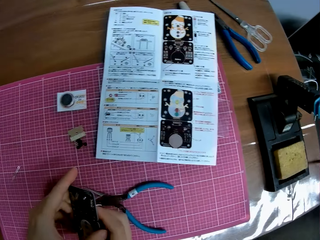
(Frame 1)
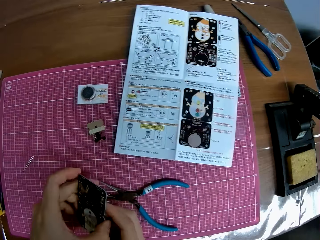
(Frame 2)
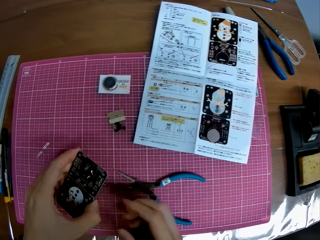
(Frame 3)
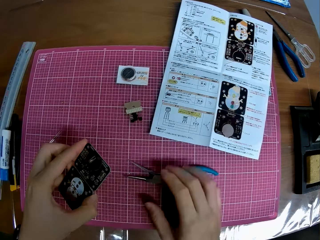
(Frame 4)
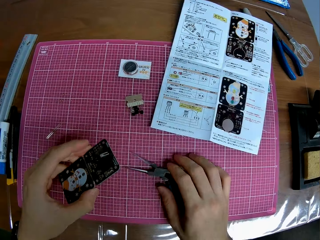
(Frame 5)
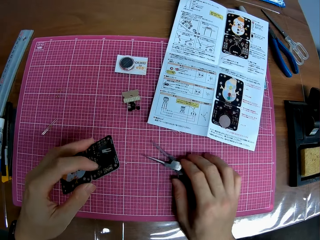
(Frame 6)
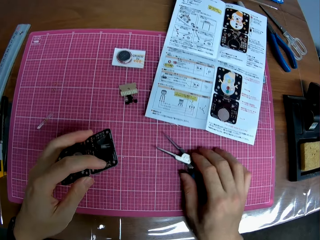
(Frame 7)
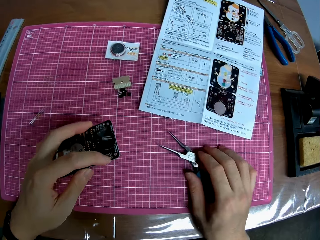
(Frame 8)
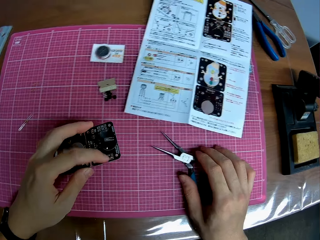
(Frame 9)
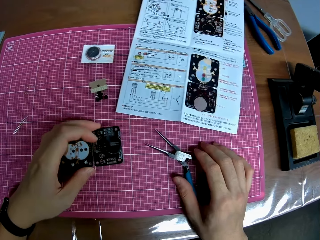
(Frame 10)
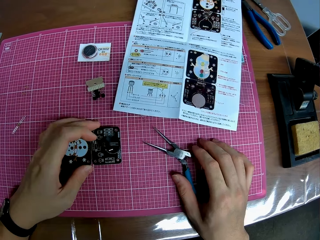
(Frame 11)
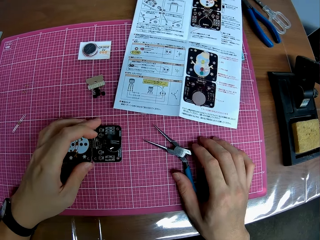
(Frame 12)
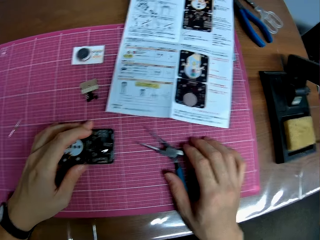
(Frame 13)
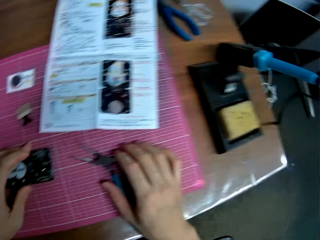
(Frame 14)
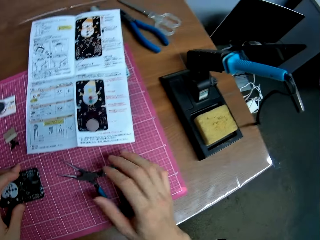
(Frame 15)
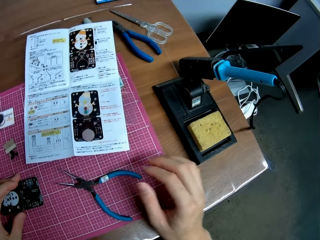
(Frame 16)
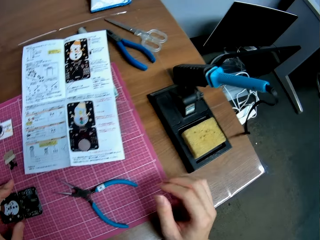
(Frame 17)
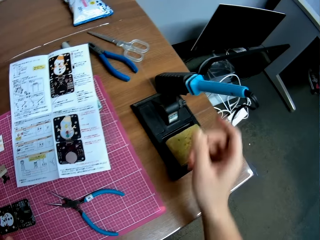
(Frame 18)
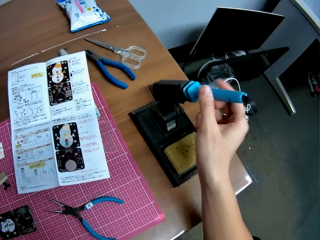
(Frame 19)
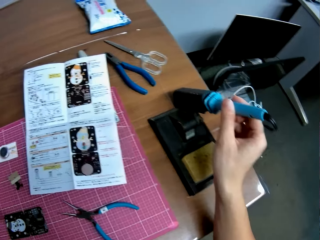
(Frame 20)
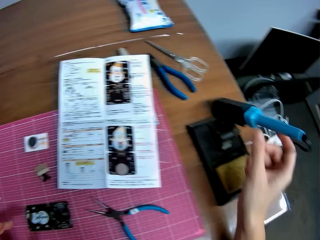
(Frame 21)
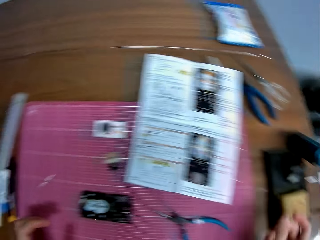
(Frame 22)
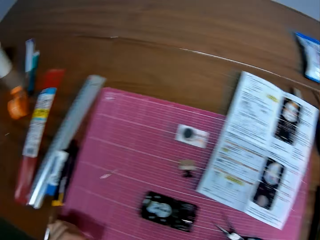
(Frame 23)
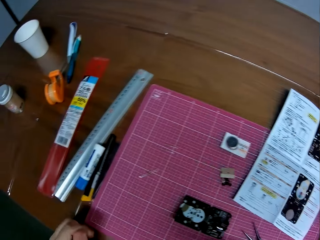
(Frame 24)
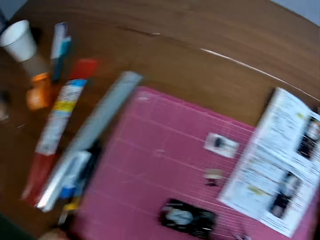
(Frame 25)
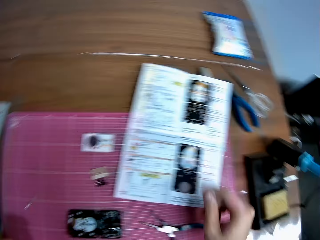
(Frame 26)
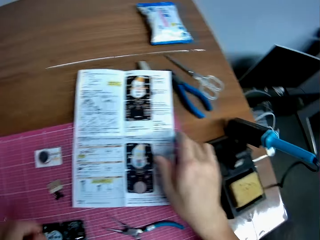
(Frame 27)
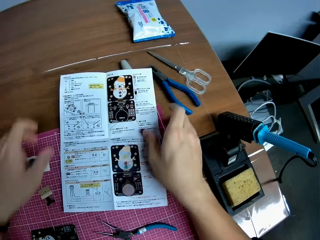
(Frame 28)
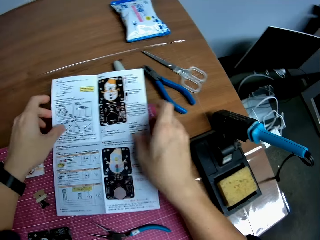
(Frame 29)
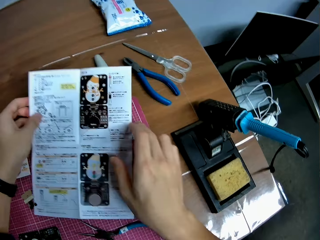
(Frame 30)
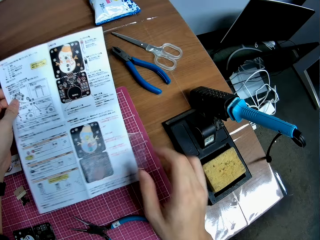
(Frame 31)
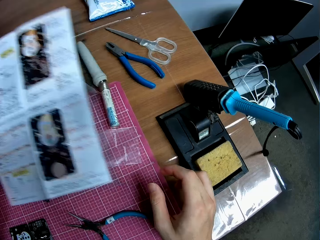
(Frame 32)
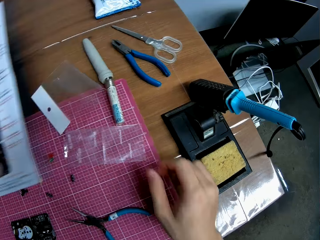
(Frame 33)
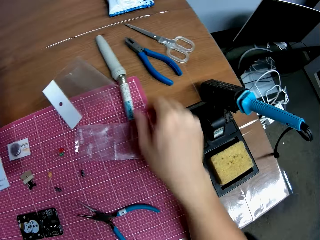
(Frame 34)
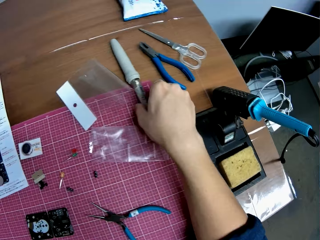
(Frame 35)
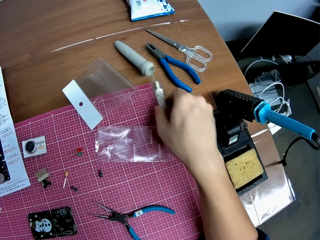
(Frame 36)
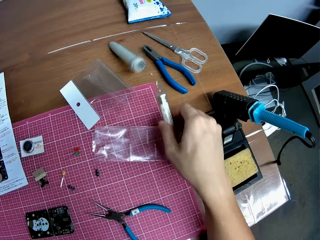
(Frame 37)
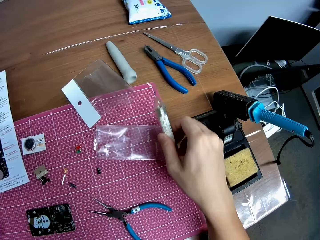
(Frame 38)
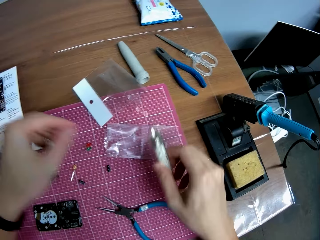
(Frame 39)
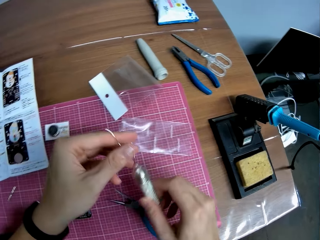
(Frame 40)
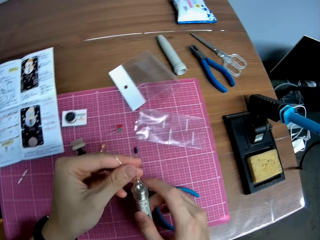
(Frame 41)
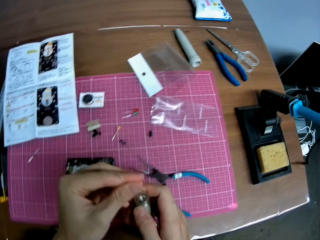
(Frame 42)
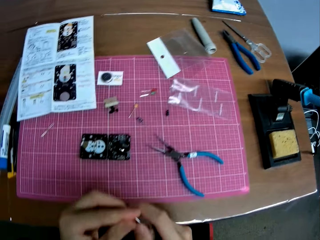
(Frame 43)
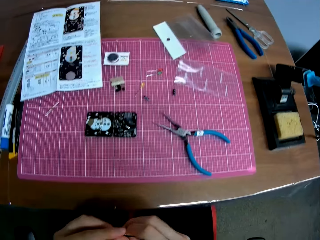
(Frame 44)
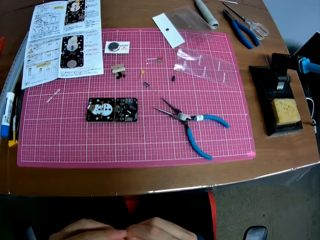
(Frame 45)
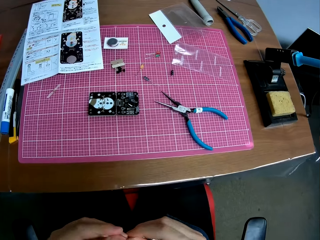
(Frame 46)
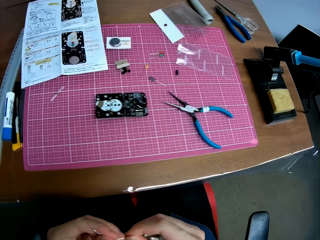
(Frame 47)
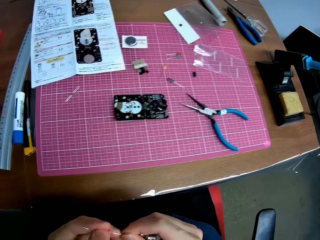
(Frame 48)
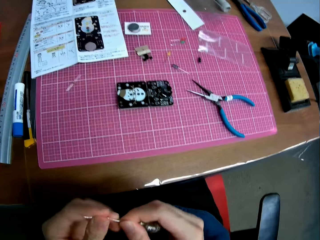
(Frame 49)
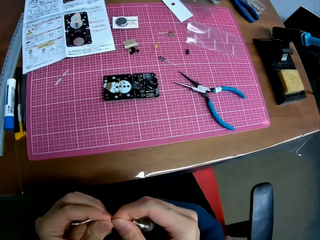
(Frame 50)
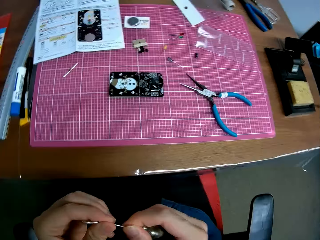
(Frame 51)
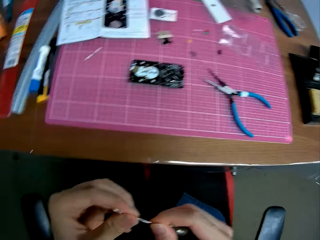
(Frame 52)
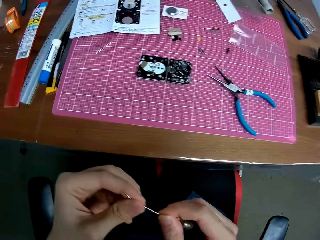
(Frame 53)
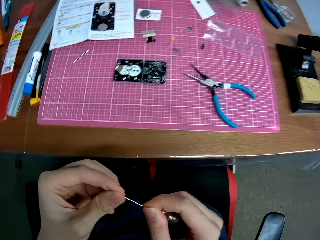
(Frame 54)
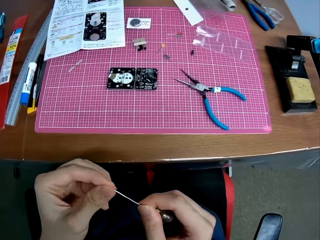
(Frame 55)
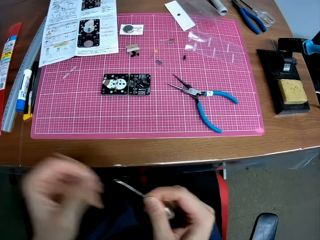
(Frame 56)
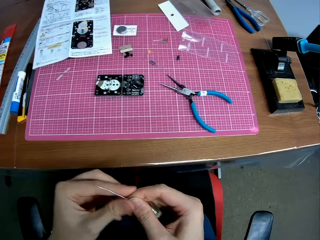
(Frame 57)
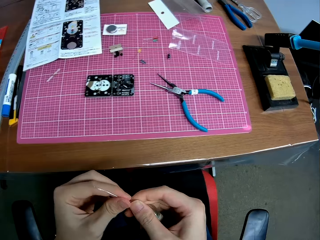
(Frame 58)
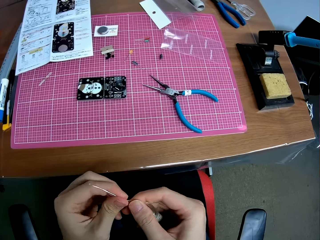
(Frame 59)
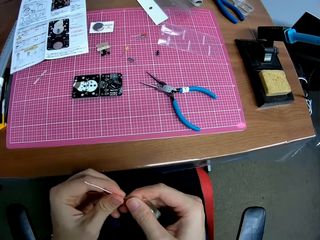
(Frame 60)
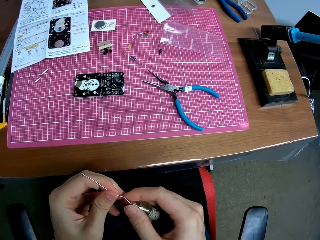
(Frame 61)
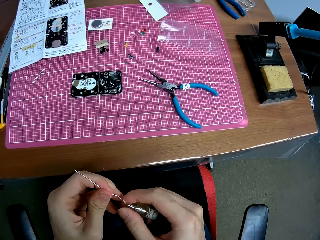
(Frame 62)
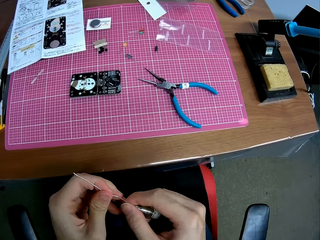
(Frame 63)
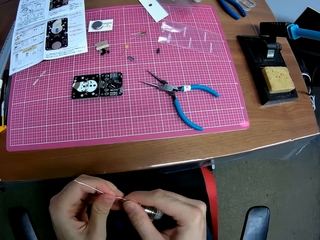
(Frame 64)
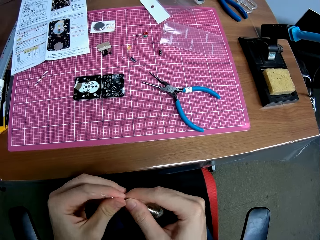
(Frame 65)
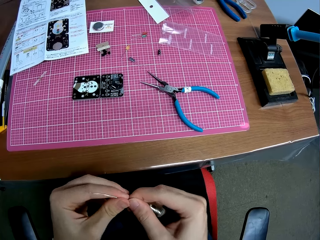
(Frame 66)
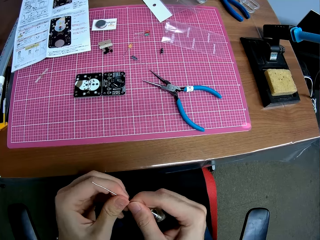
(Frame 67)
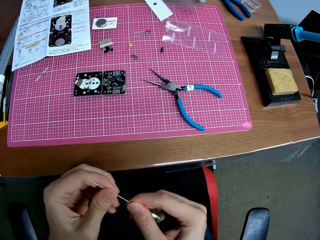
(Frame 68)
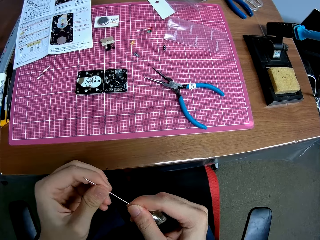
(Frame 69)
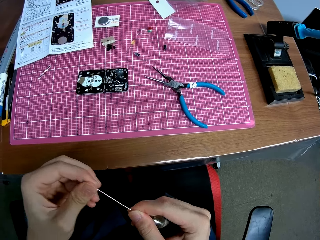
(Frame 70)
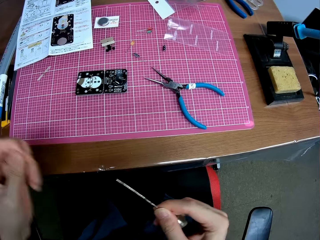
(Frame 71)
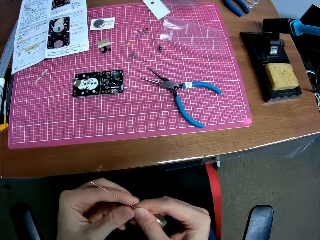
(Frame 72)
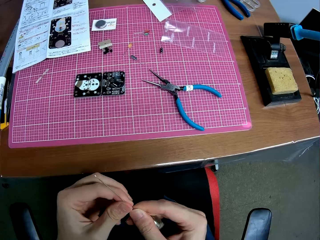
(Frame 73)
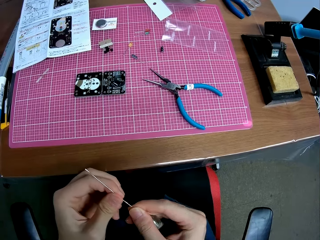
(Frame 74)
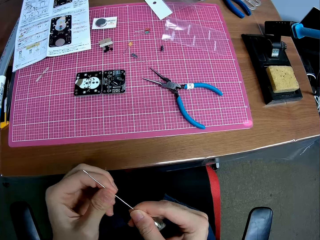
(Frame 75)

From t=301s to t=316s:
The camera wearer drops the circuit board on the table. He moves the needle nose plier on the table. He touches a soldering iron on the stand. He holds the soldering station. He picks up a sheet from the table. He picks up a solder from the table. He straightens the solder with his left hand. He pulls something.

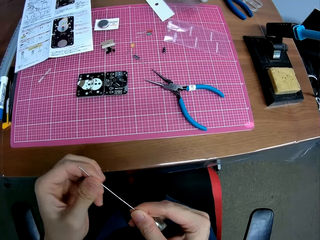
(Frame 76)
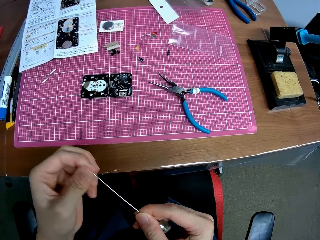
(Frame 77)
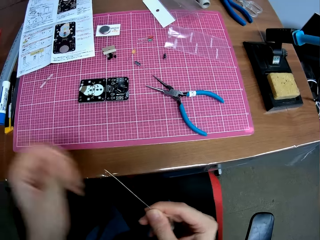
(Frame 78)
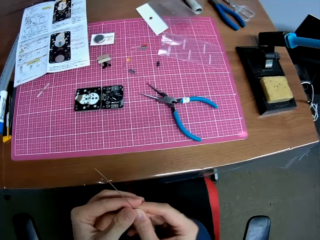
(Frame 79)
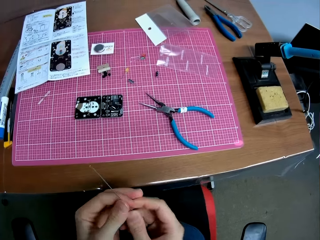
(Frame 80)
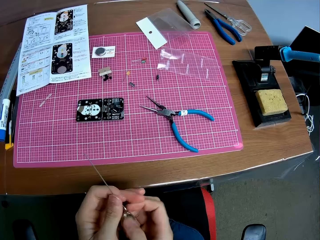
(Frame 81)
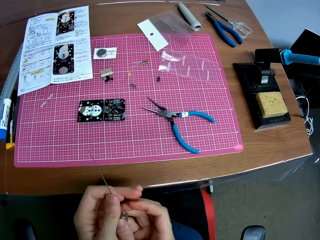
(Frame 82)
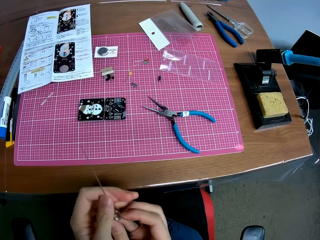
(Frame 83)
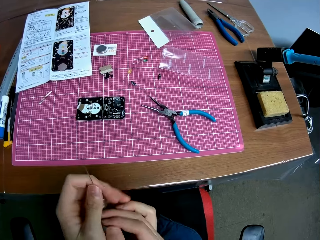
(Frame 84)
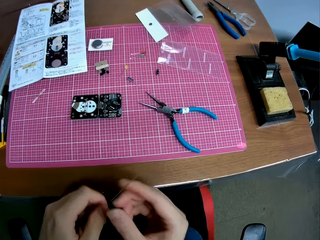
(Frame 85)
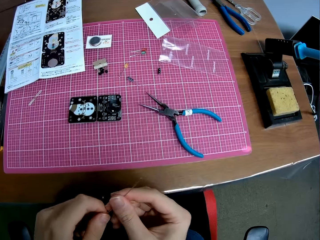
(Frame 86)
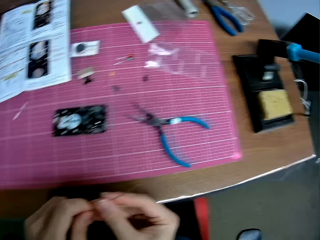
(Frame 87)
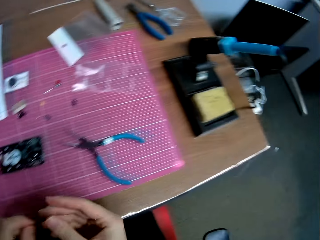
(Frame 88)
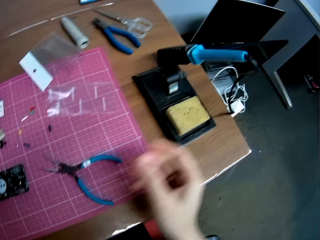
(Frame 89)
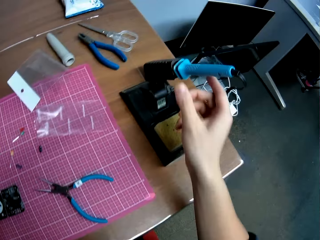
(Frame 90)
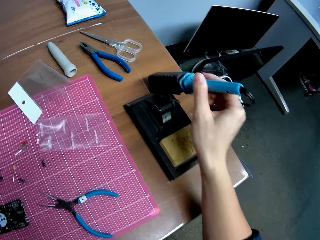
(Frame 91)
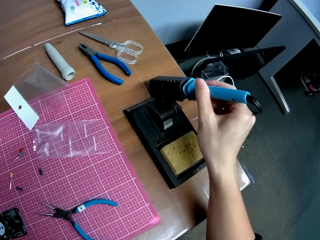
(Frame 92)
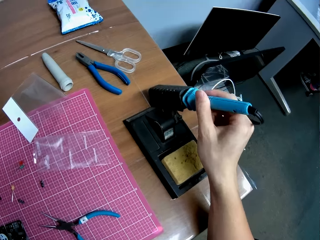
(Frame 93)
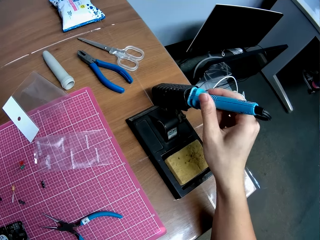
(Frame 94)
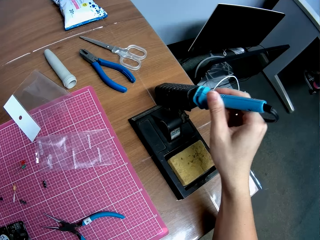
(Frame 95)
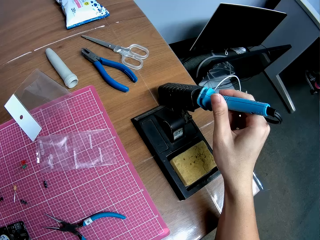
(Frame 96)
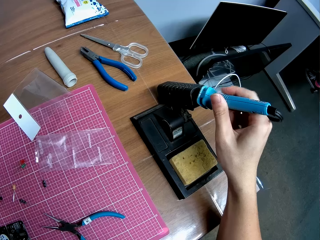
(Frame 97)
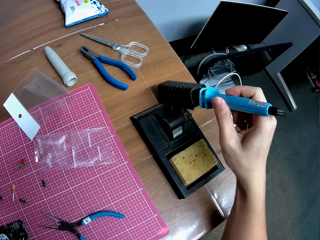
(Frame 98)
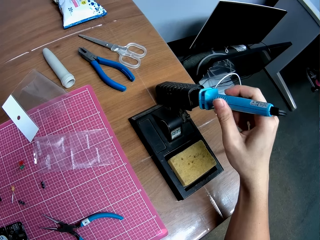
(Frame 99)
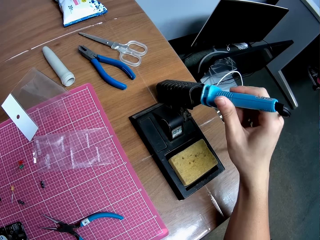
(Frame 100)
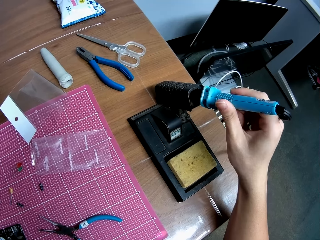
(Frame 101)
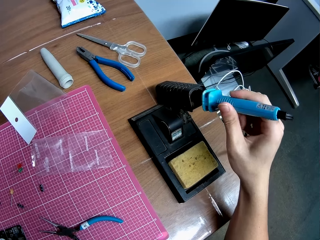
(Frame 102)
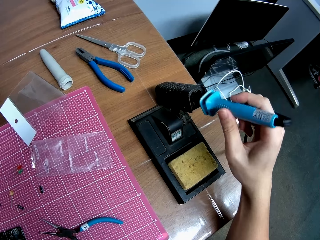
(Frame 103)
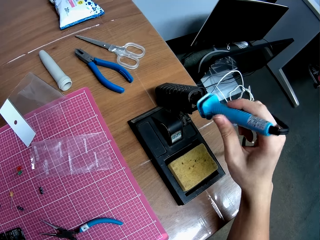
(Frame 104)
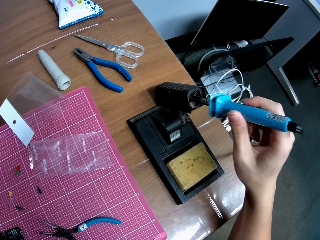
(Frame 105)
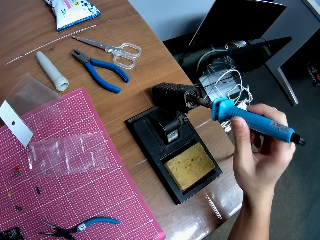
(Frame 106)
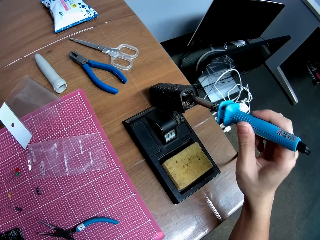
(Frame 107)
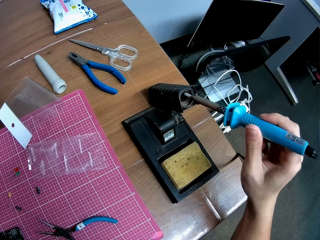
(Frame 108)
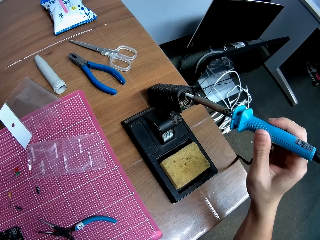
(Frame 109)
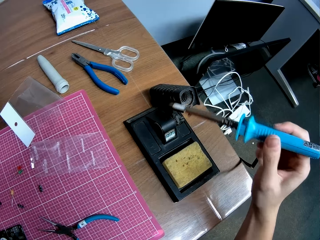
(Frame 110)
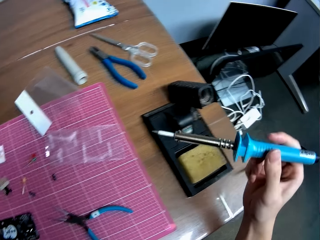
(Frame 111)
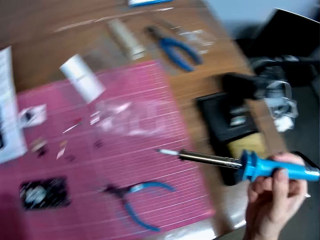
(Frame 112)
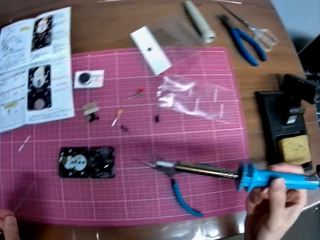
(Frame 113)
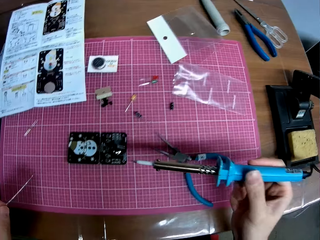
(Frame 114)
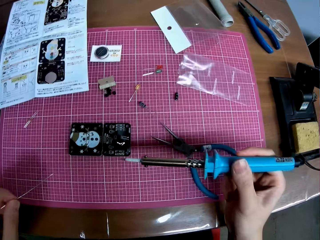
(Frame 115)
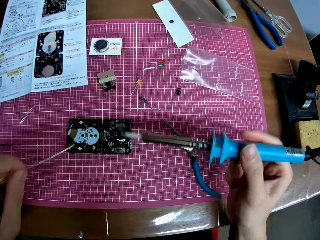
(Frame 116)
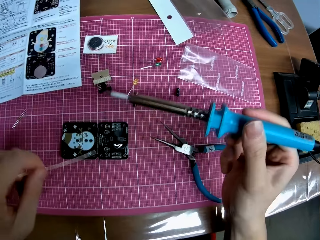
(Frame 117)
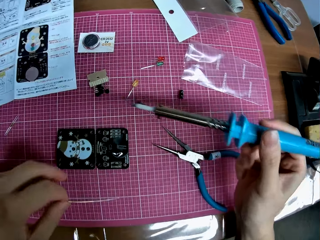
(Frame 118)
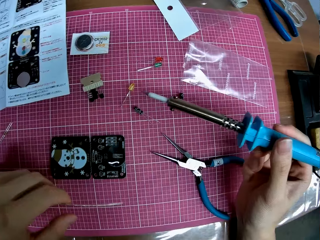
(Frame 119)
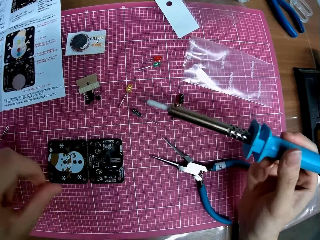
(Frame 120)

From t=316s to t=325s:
The camera wearer picks up the soldering iron from the stand.
